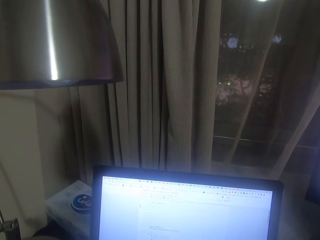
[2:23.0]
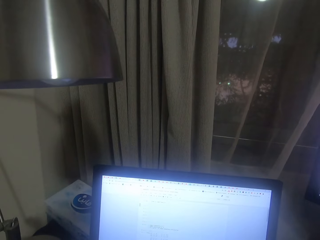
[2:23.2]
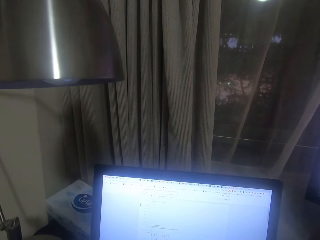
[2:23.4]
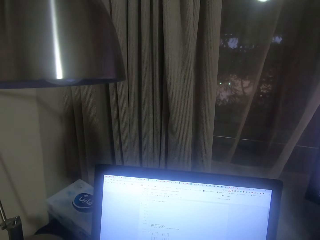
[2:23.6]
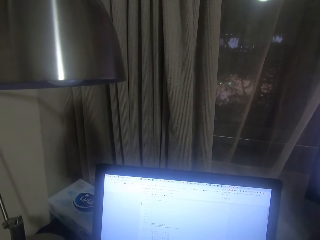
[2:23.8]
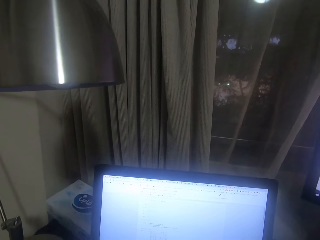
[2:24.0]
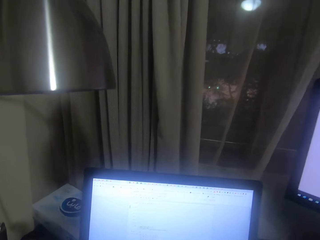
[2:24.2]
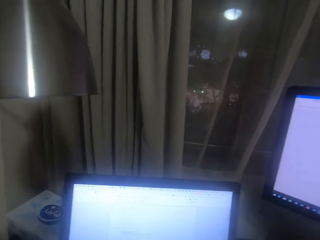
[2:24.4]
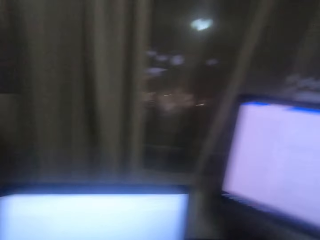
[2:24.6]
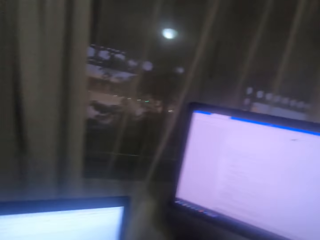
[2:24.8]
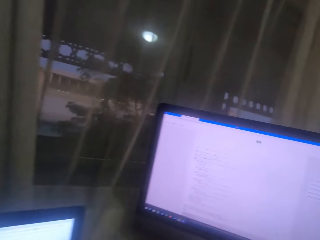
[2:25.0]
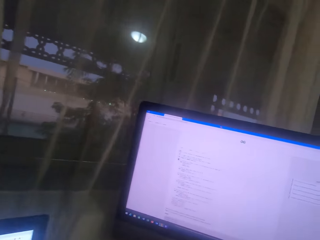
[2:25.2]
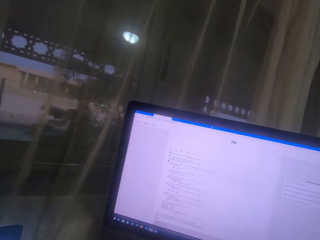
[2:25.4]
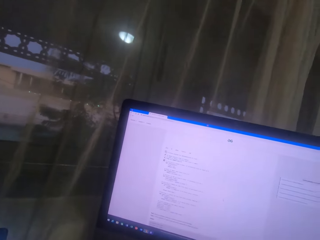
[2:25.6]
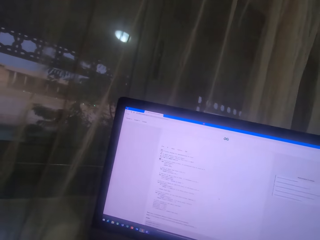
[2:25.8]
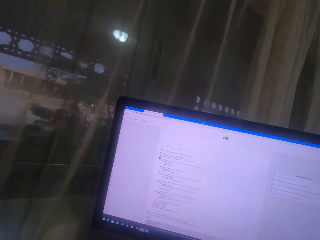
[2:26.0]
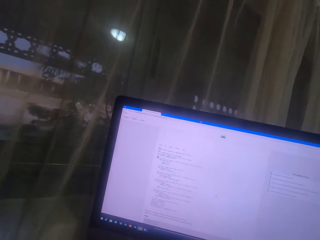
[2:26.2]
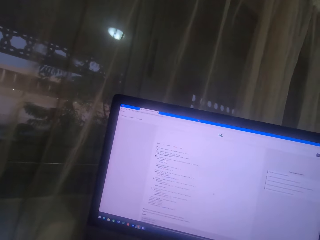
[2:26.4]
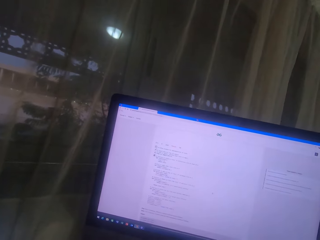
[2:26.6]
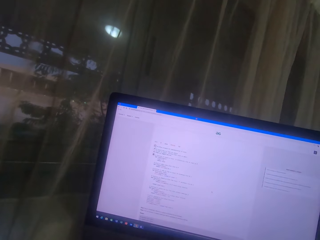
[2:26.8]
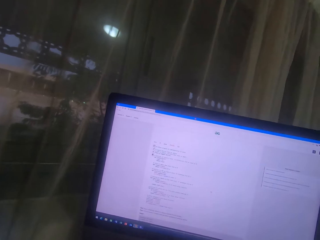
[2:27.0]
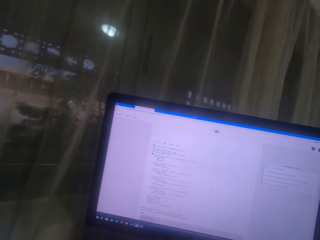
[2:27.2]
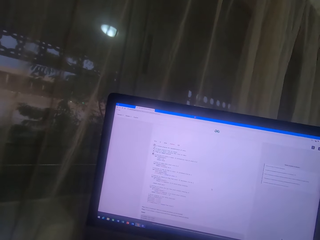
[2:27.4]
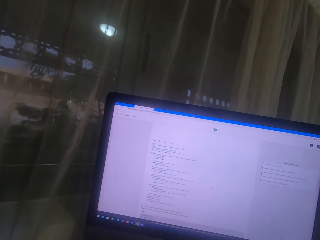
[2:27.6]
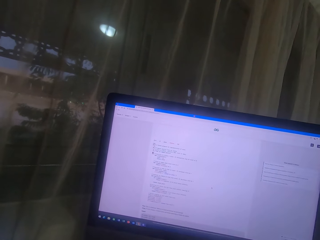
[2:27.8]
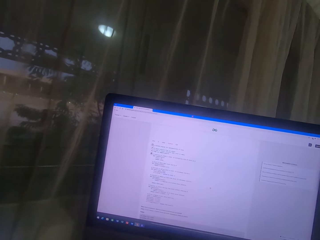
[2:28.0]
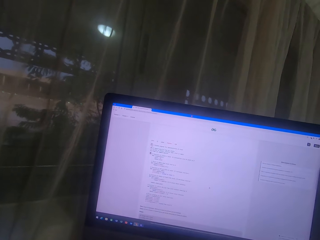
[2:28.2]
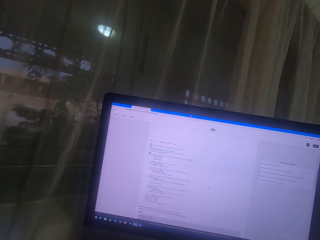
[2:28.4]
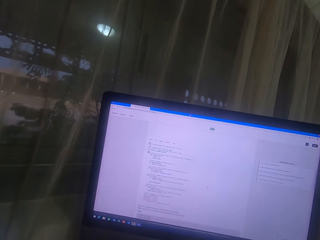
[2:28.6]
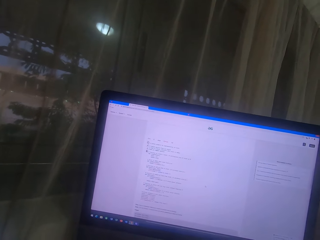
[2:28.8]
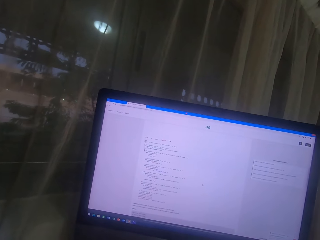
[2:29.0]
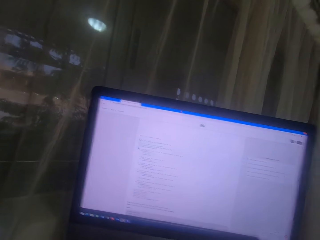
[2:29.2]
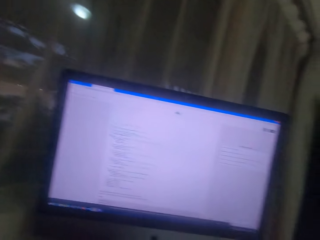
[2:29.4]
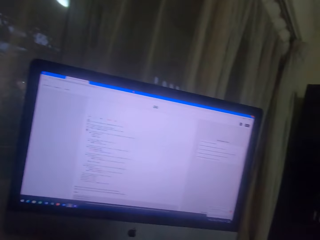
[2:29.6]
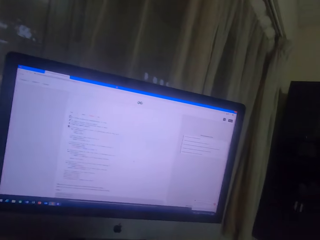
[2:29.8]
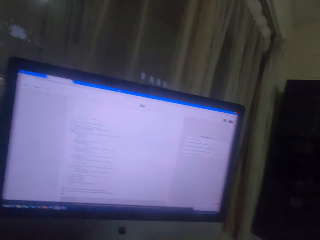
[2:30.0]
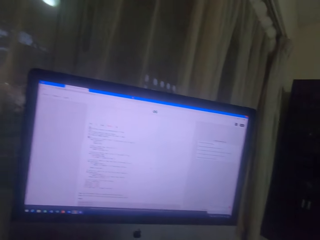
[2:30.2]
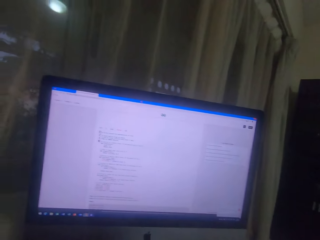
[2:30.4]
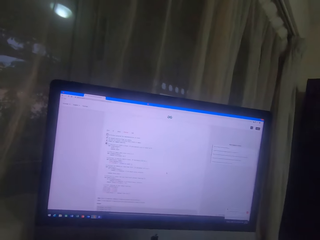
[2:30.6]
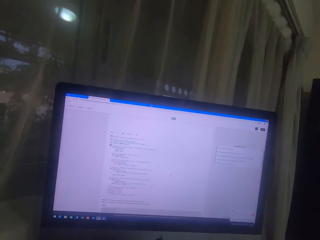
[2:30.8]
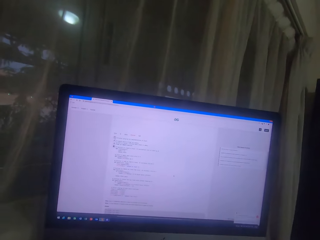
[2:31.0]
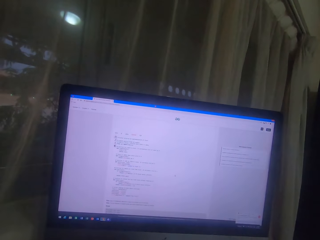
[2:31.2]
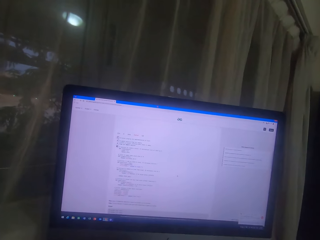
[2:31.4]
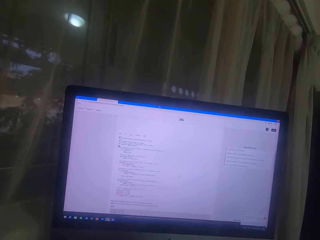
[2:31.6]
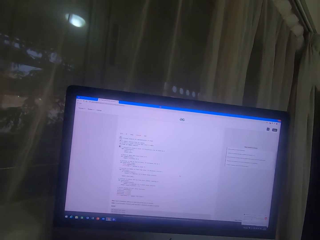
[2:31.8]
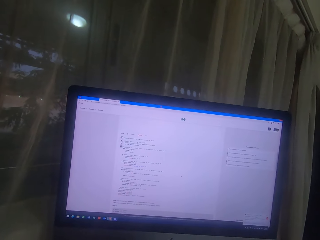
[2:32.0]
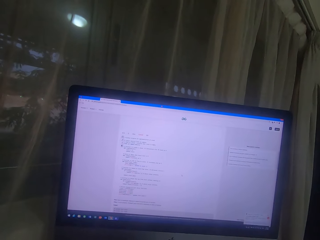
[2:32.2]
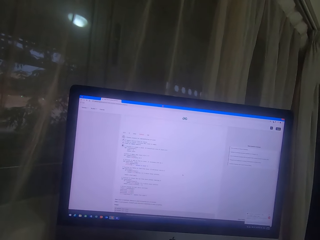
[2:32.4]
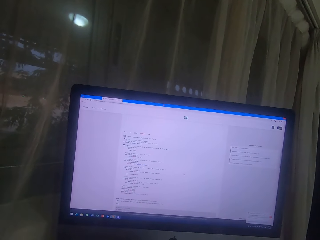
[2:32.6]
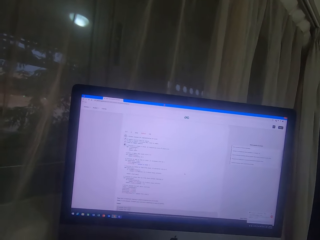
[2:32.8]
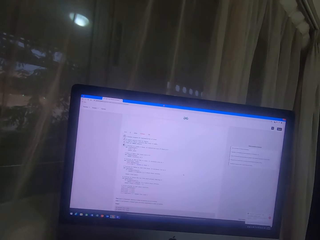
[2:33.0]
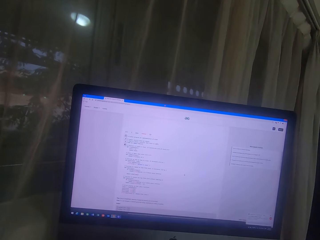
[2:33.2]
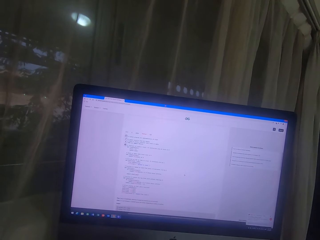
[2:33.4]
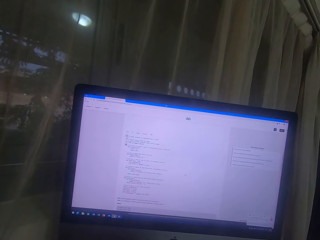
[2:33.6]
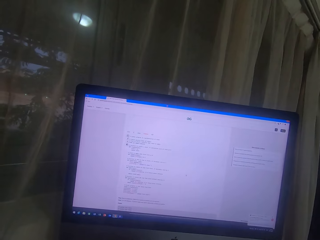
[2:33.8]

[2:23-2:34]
The camera wearer types on the laptop screen.

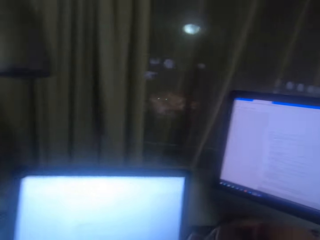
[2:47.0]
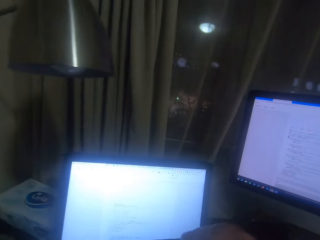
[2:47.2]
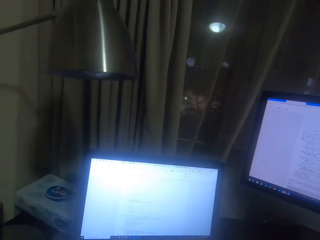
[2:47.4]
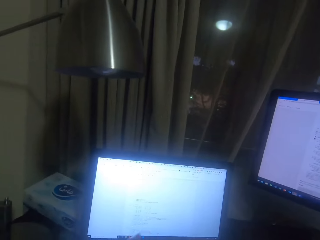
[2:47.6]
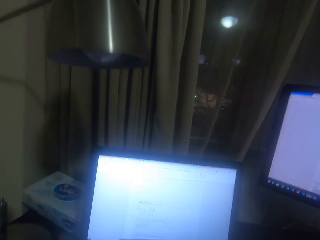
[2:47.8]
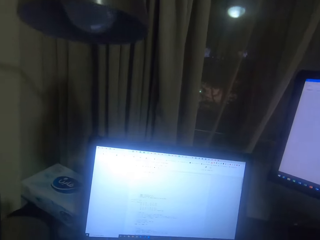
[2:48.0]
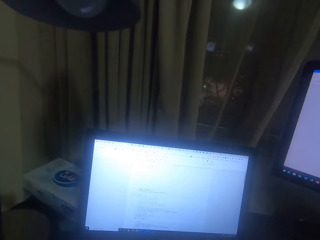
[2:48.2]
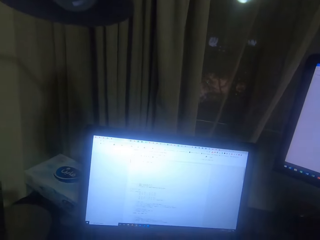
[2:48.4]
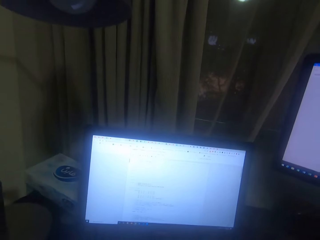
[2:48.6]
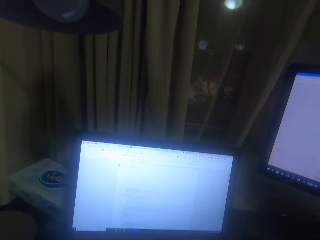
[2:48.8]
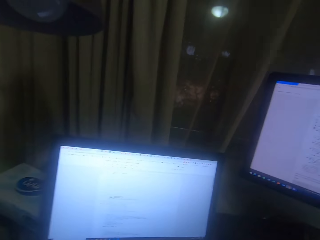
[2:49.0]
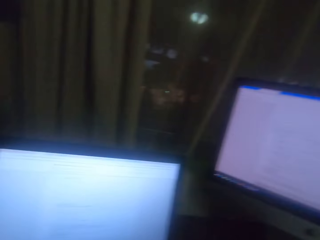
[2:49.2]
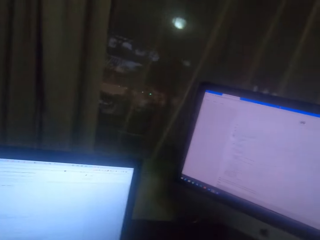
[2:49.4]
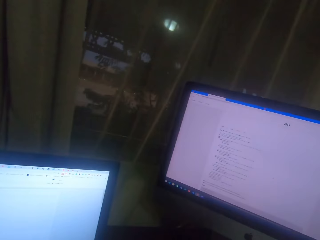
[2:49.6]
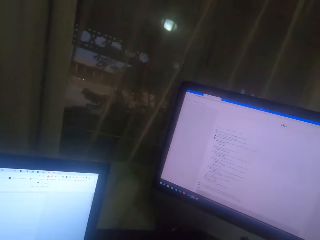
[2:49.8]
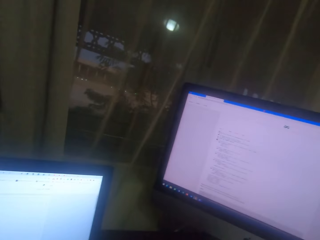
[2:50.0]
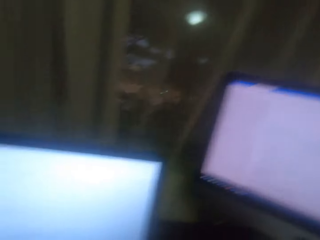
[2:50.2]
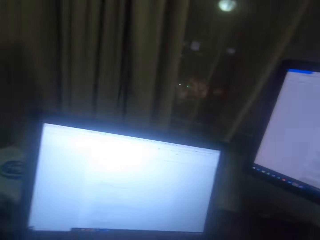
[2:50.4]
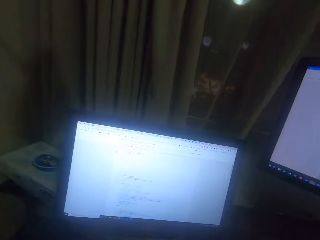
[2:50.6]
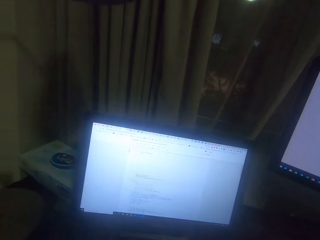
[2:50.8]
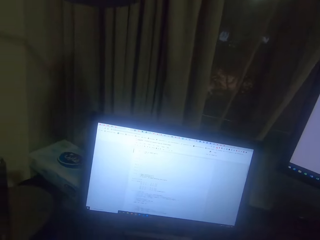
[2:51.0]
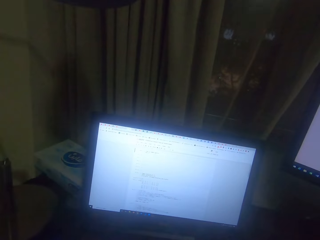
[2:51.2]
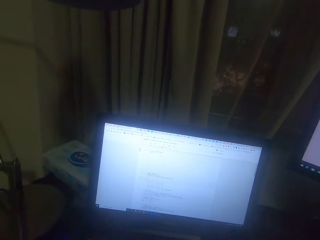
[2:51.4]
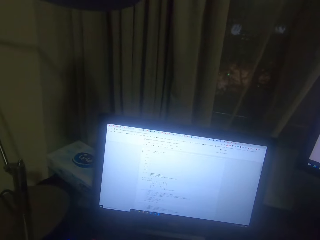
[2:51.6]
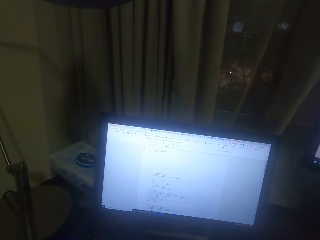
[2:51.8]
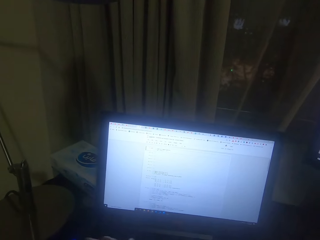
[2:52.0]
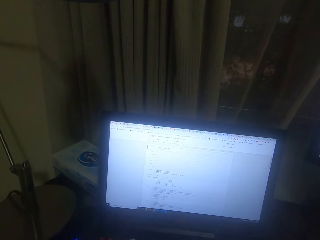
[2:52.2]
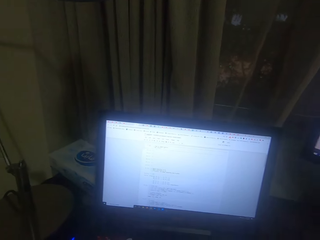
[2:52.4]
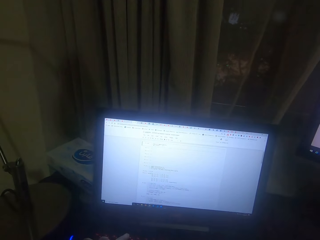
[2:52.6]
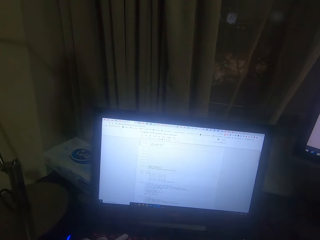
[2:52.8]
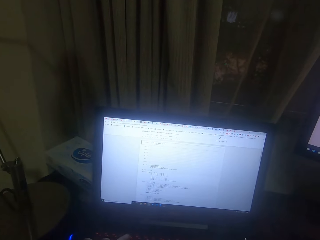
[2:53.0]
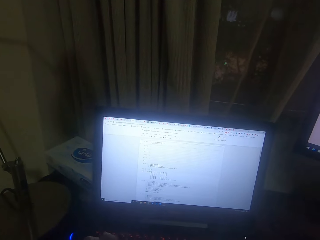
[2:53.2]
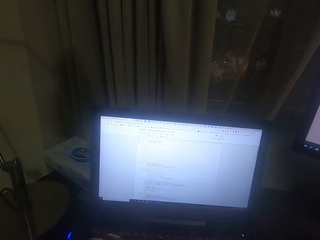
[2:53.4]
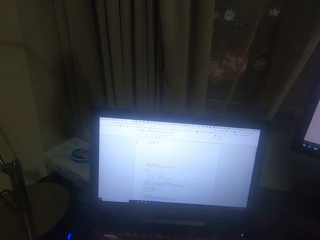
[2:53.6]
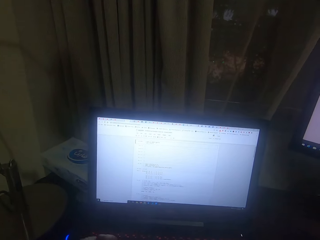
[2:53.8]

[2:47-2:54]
The camera wearer operates the computer.

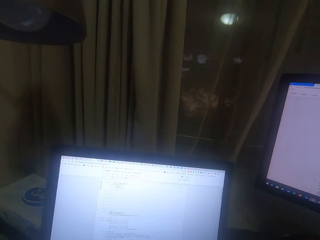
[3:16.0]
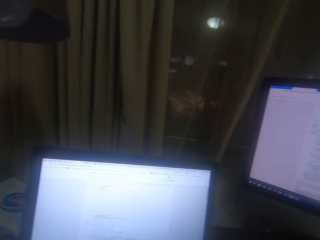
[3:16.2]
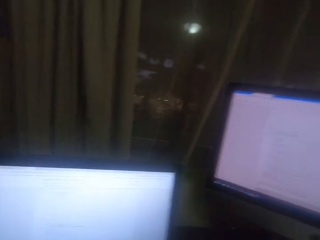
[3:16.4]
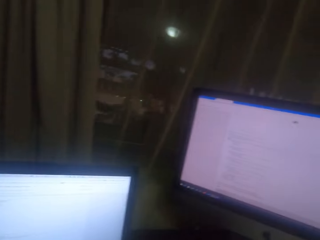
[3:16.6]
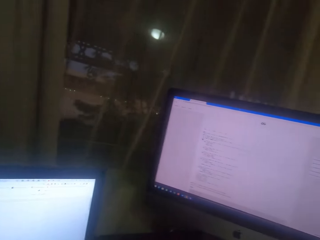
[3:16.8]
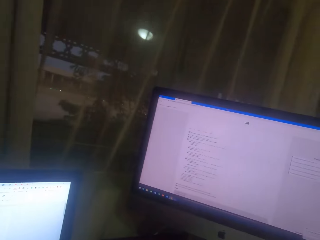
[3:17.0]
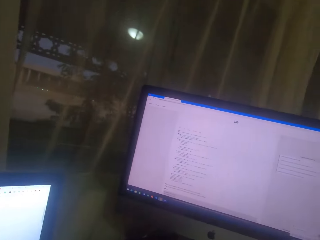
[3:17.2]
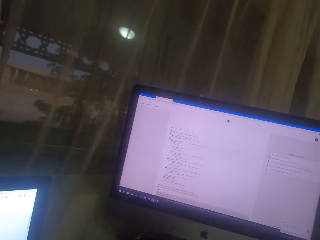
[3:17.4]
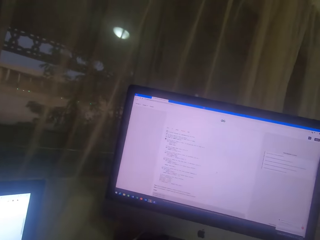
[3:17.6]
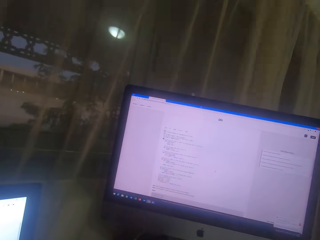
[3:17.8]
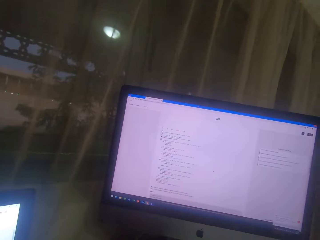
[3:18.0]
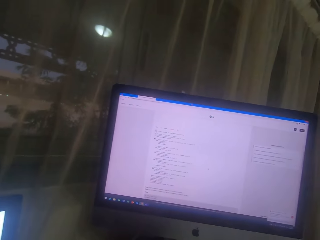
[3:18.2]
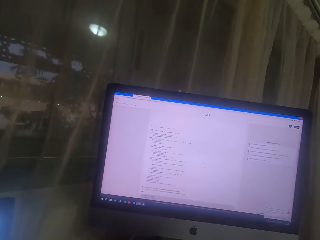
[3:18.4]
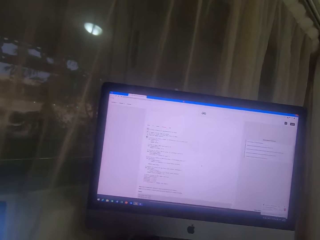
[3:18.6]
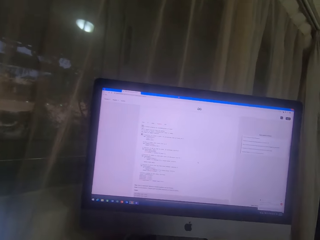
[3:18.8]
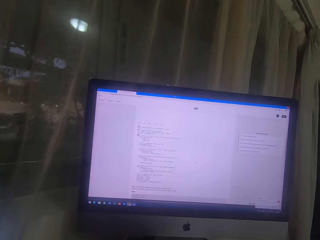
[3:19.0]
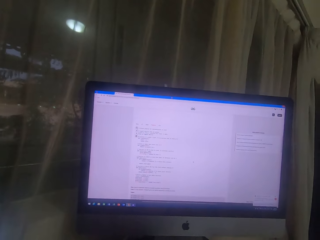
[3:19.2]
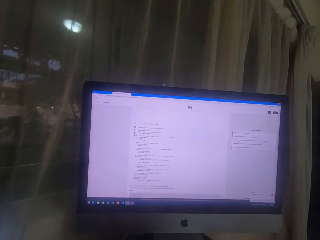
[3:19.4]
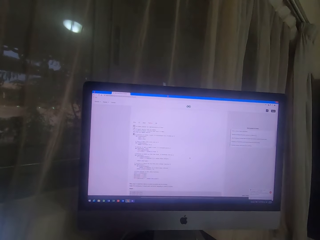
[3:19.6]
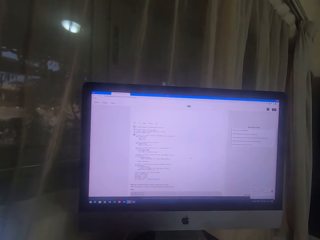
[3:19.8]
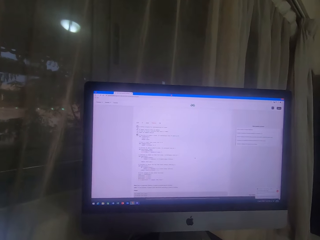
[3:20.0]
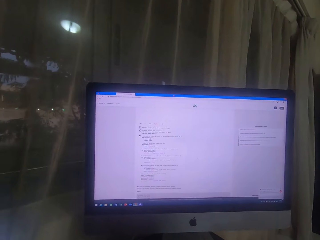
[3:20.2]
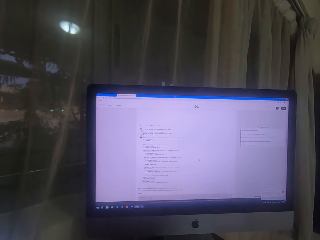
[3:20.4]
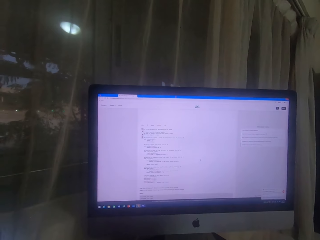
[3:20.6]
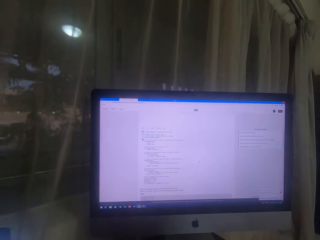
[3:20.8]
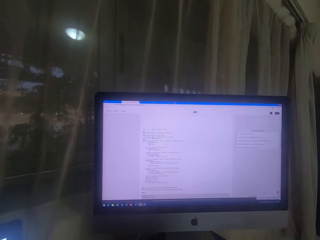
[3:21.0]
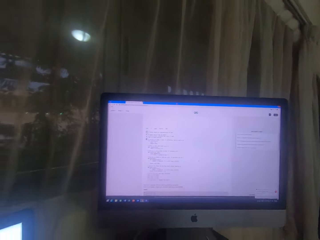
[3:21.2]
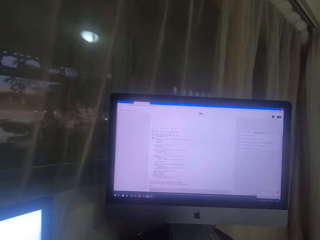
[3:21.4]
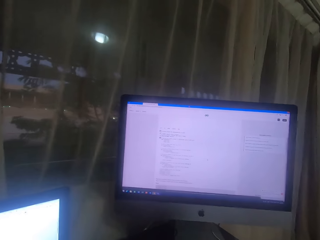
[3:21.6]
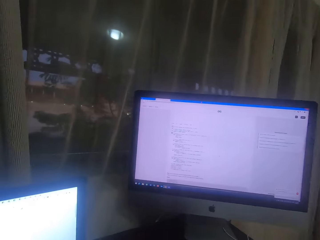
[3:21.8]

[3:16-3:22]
The camera wearer looks at the computer screen.
